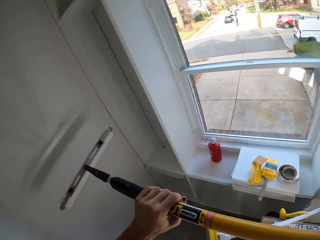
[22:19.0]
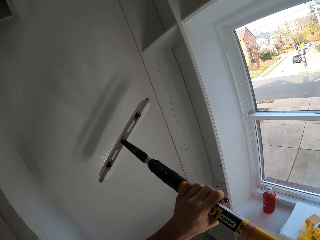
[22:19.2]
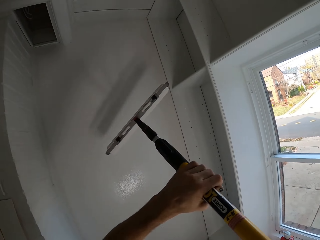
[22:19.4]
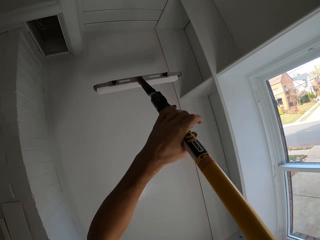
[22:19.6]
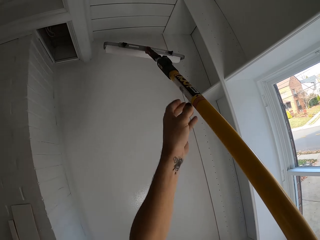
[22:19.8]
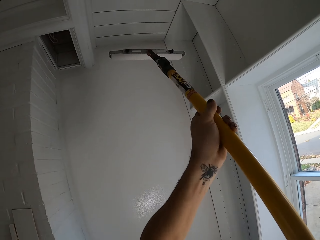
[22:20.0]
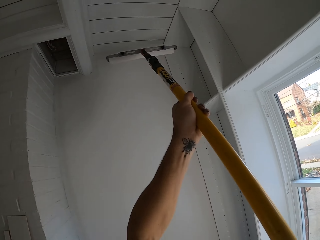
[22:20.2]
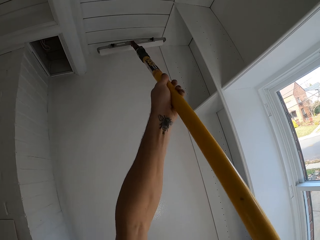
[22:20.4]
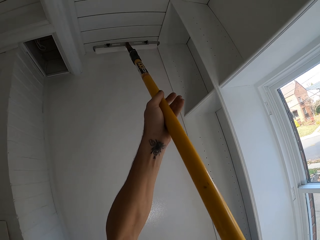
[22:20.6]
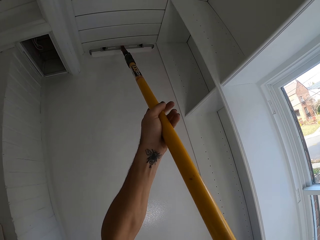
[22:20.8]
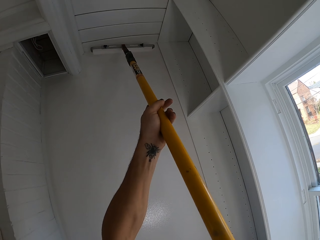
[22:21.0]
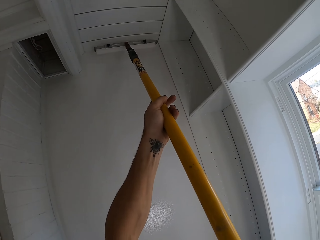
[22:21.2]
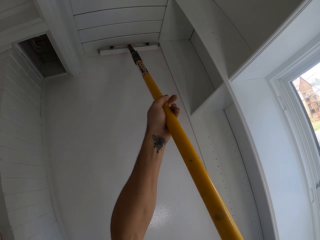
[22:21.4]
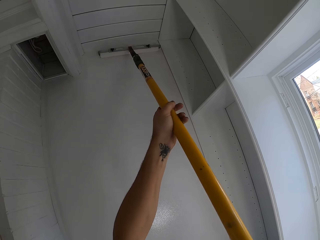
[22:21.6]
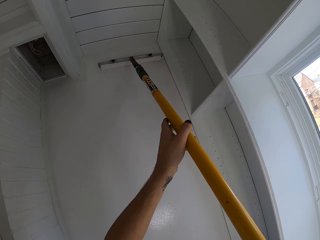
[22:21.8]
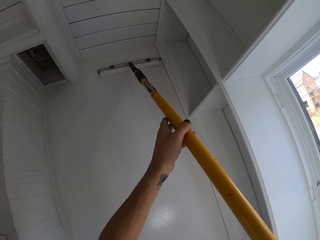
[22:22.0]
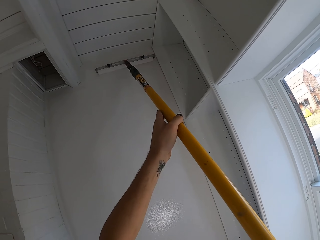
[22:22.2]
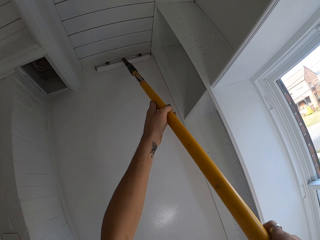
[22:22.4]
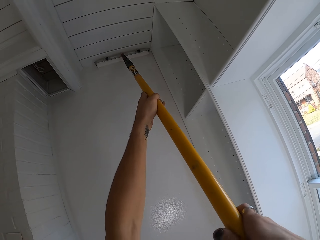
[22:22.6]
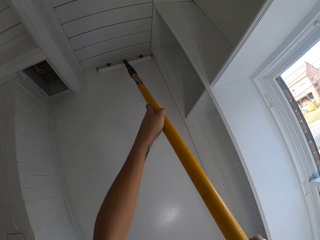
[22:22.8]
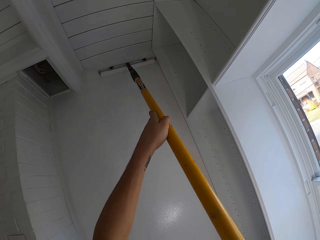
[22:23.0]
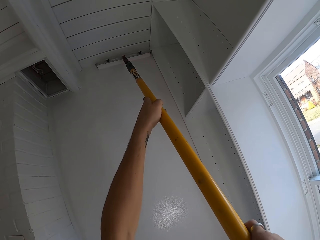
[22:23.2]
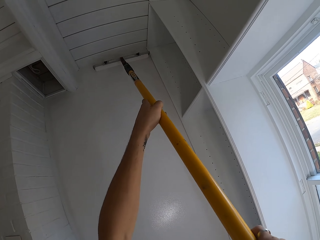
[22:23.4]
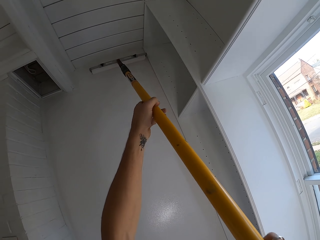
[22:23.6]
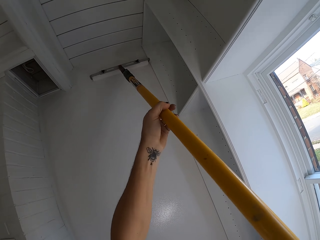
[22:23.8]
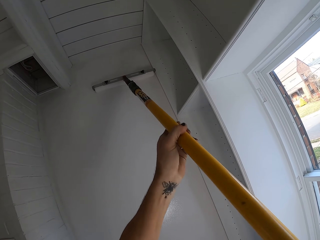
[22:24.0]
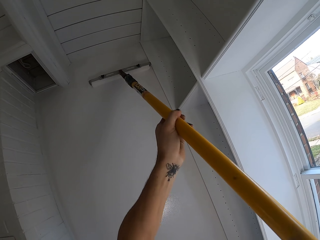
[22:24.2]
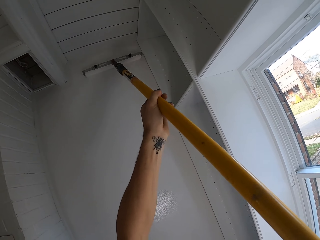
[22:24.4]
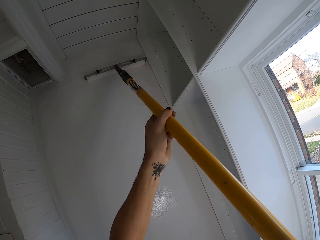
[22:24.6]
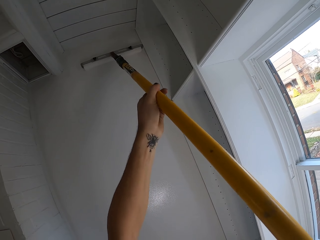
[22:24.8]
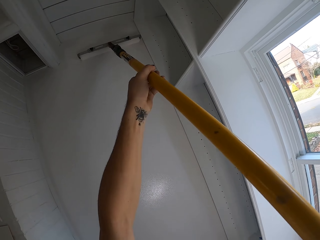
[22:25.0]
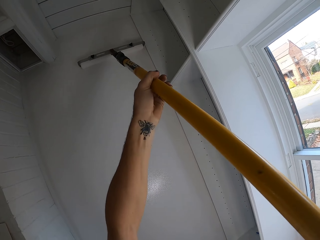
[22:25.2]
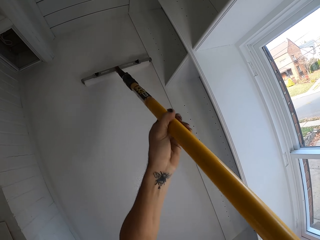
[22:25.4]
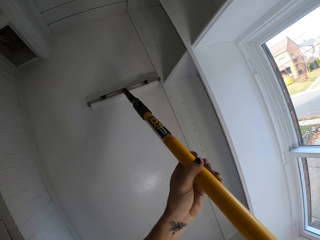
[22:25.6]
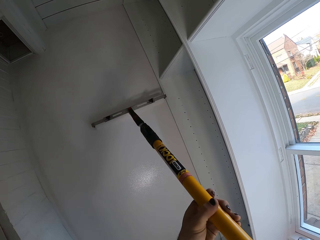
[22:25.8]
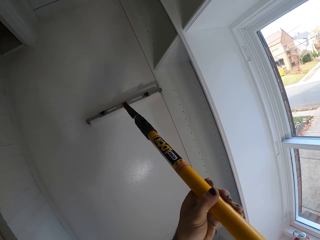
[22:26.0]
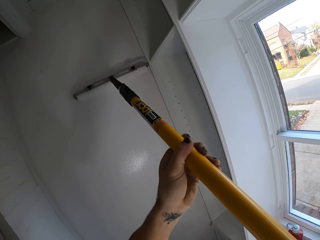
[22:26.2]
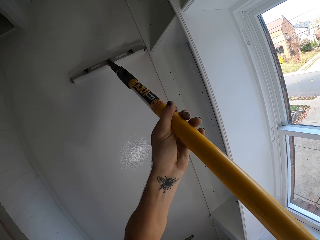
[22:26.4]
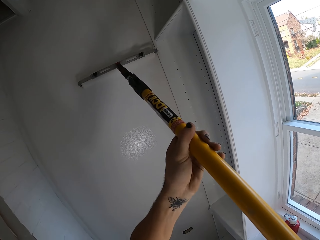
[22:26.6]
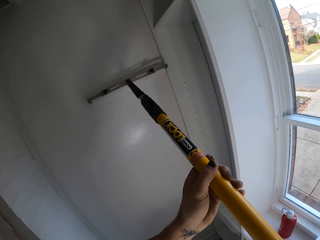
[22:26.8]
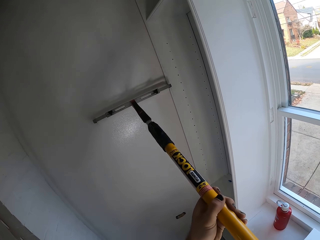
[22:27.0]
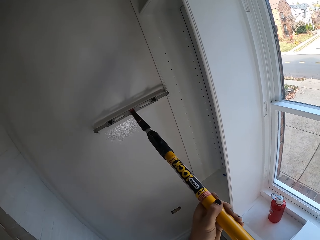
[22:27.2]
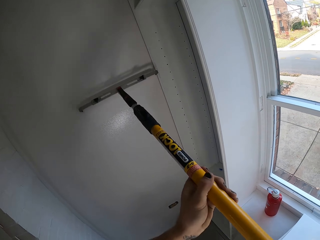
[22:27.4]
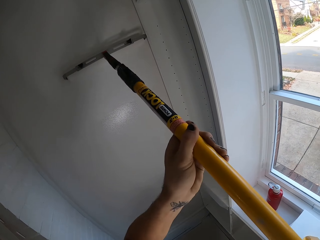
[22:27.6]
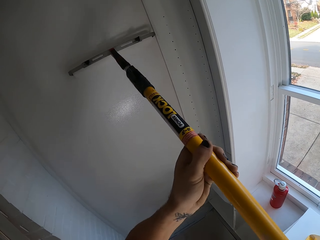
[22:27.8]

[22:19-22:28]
The camera wearer applies paint on the wall using a long brush roller.

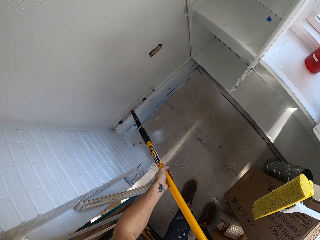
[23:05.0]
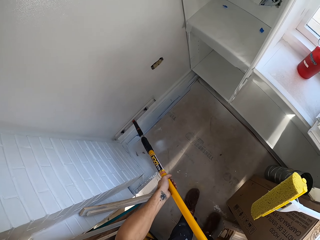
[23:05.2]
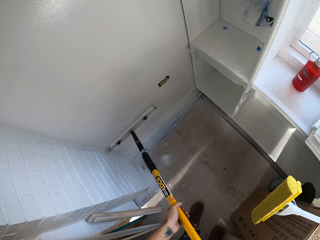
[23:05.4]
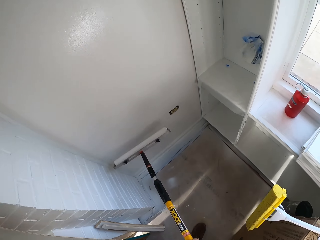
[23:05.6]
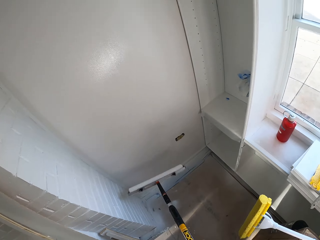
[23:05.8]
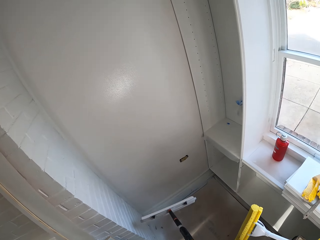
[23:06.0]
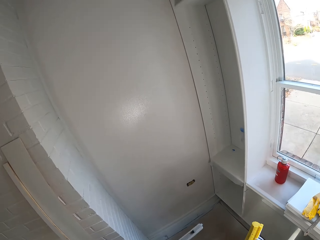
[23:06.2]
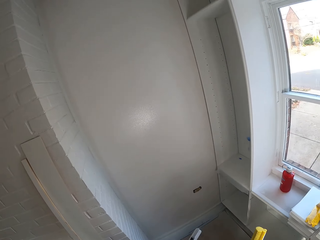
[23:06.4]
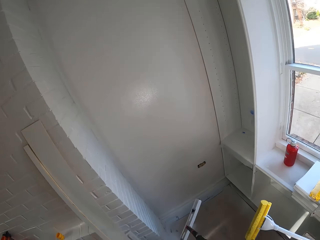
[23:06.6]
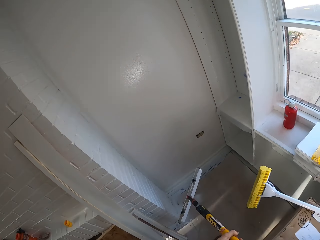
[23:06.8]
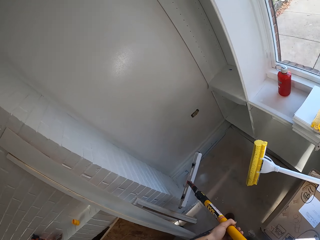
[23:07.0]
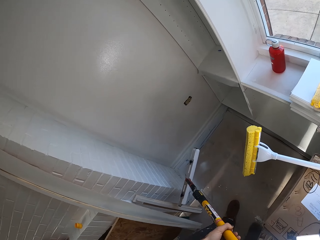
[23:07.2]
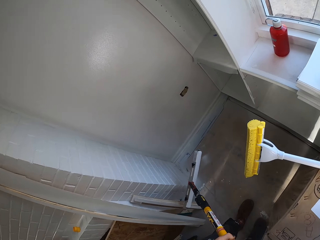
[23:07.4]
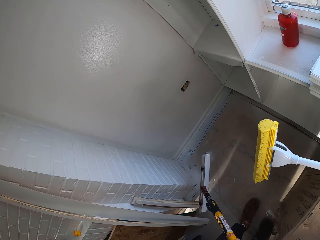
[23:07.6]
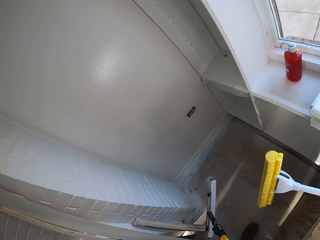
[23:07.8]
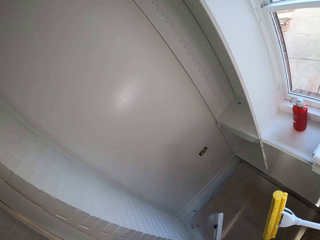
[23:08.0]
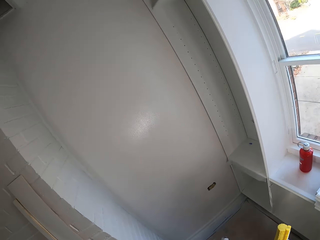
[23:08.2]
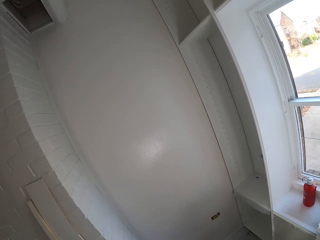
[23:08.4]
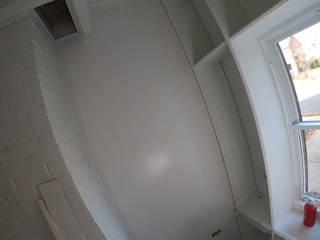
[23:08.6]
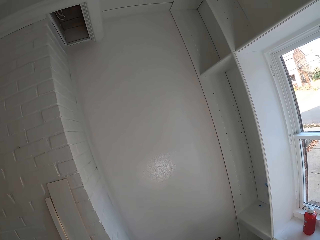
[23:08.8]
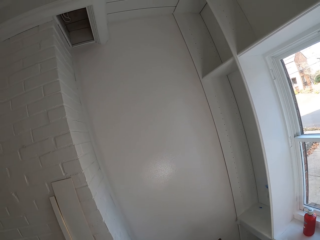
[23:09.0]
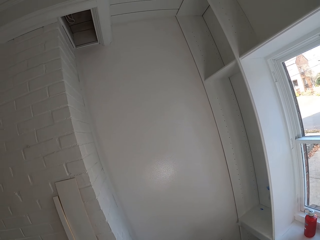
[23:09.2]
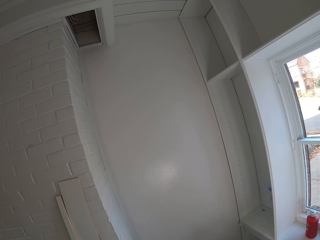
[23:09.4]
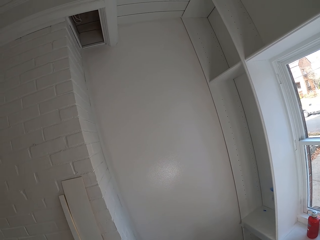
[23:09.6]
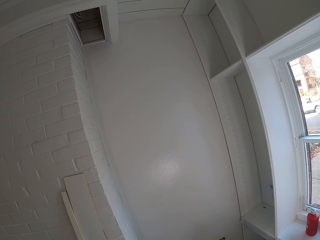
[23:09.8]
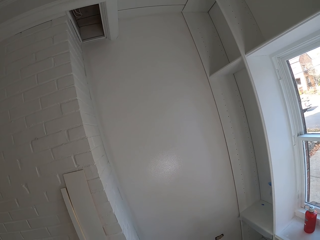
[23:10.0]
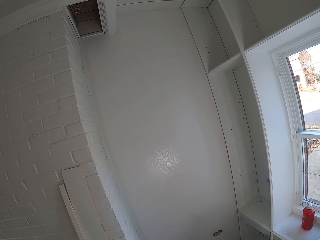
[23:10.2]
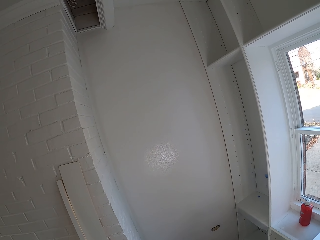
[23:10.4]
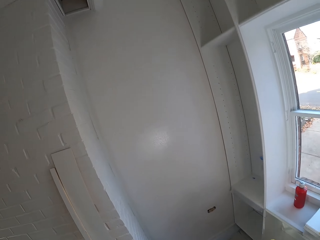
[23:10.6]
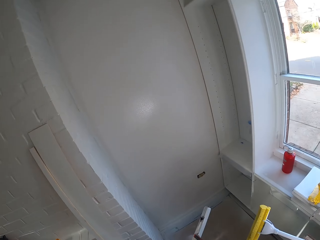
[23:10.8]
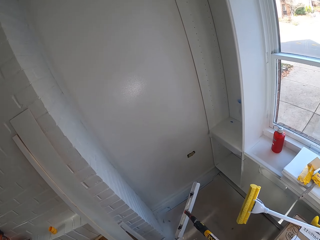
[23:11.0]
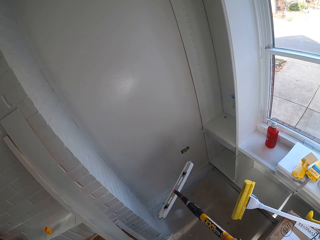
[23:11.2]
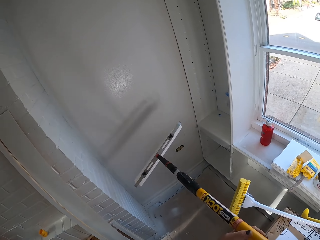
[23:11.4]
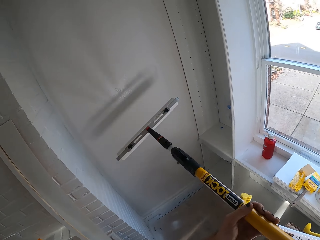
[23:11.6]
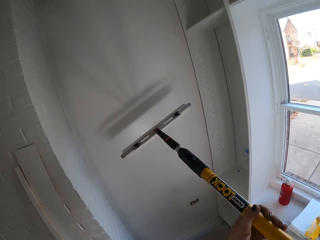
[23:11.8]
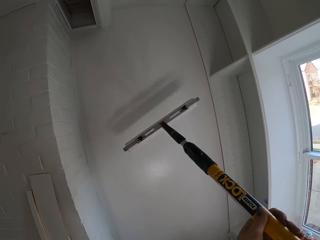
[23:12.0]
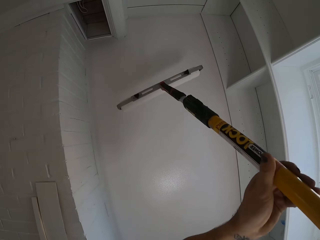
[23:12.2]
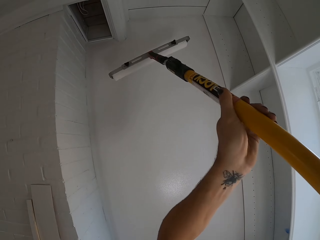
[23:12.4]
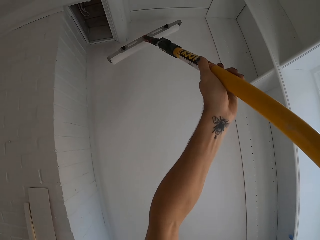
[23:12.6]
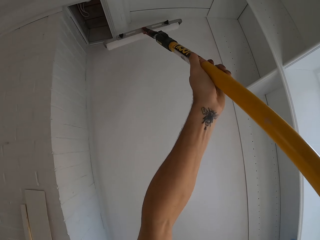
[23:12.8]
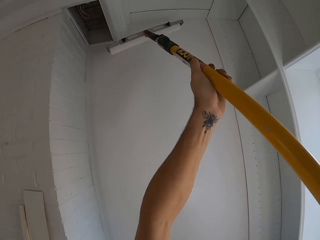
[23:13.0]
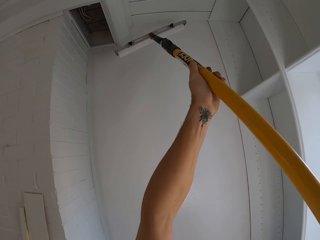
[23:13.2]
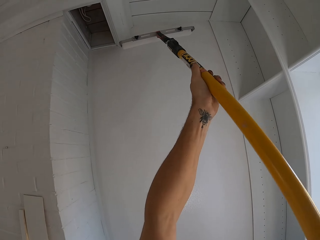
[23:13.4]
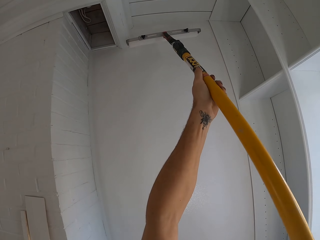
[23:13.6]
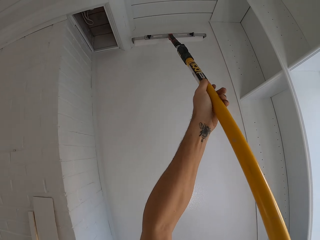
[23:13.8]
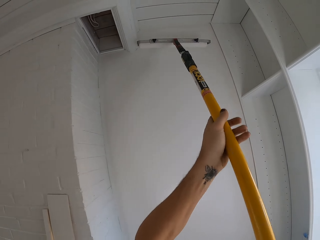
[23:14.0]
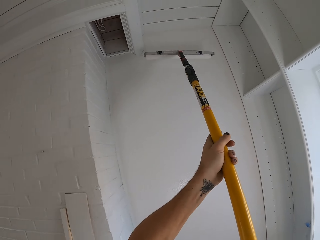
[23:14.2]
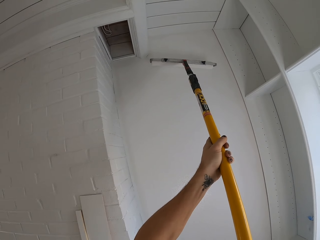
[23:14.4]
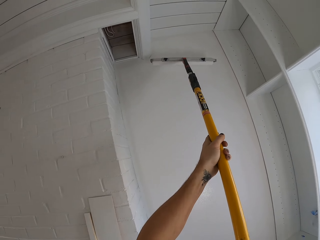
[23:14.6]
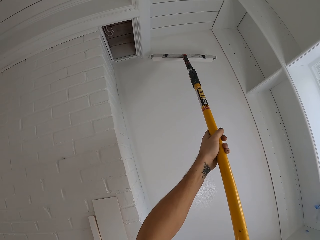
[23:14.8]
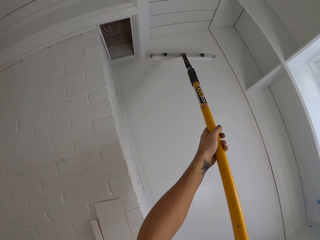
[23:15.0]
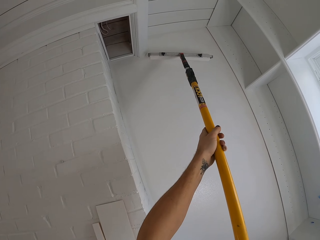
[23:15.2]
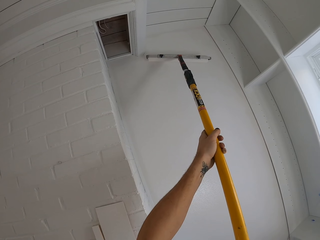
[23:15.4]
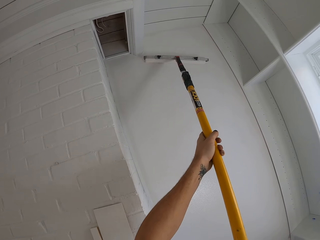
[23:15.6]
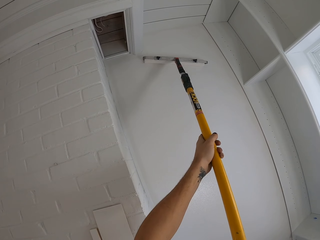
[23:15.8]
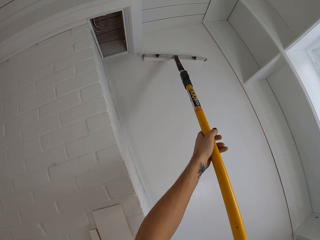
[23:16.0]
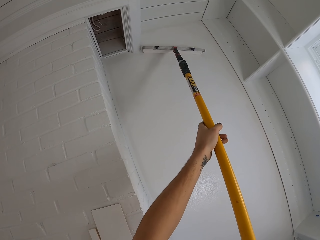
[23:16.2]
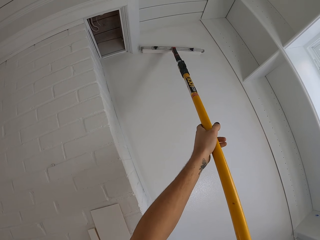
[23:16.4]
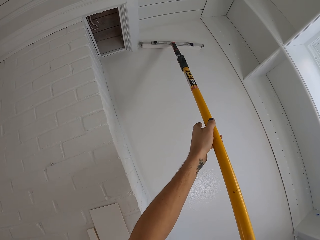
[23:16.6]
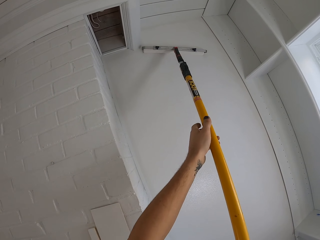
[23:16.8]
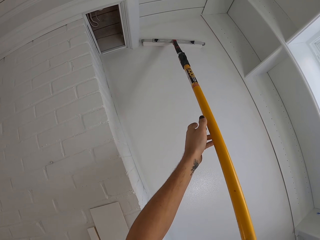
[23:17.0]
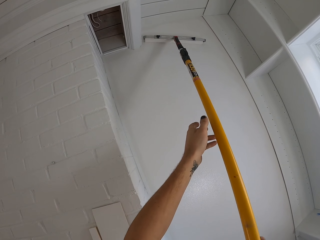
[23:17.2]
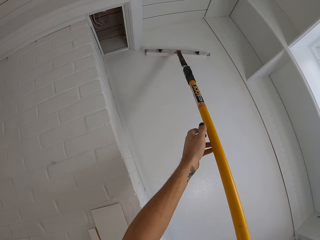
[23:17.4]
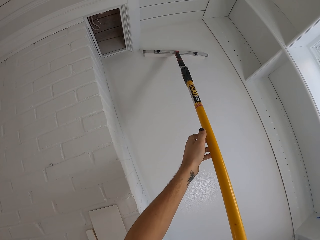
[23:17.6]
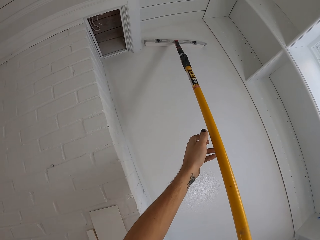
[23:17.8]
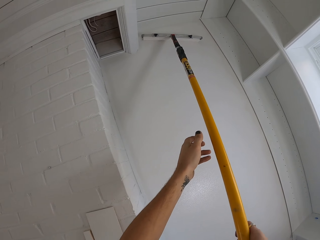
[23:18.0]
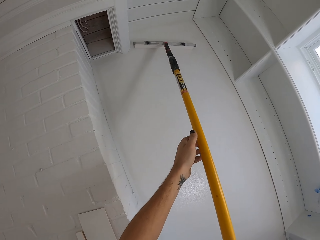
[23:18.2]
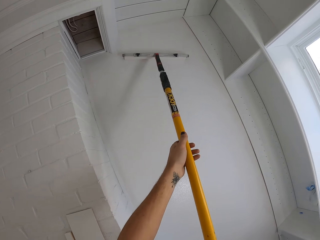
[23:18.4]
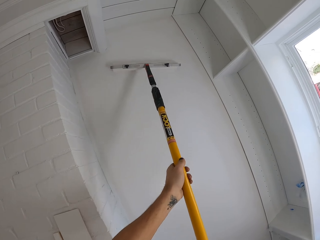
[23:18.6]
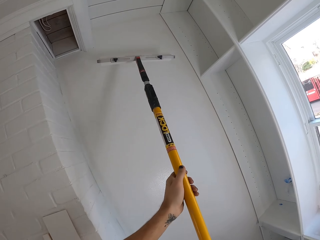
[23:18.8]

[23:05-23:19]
The camera wearer holds a roller. They paint the wall.
